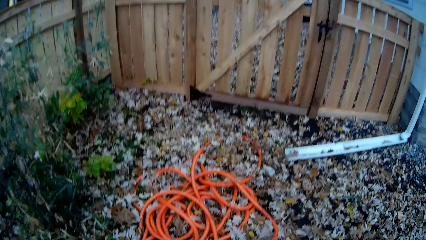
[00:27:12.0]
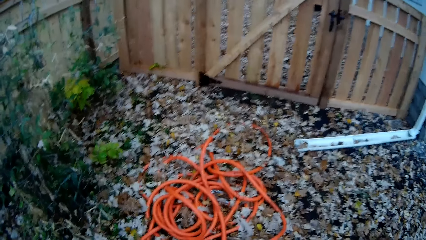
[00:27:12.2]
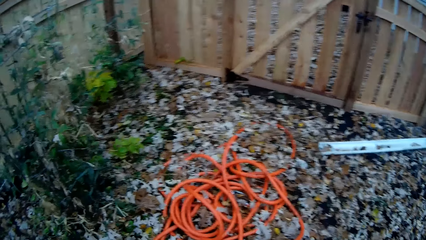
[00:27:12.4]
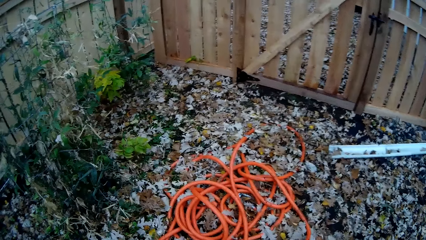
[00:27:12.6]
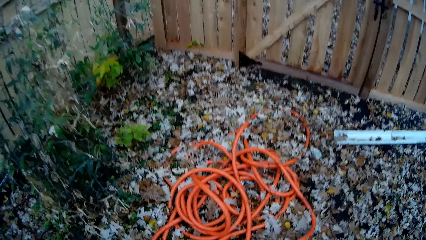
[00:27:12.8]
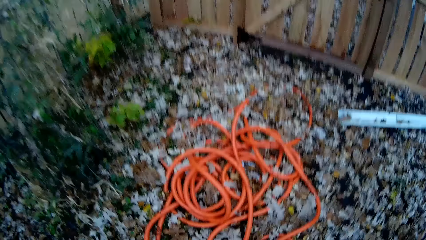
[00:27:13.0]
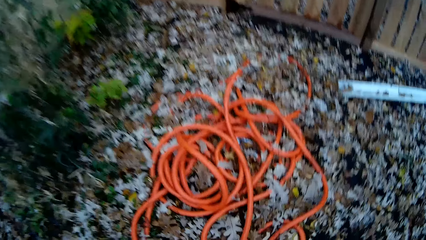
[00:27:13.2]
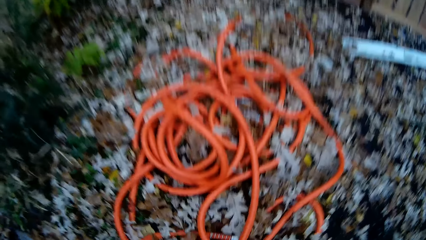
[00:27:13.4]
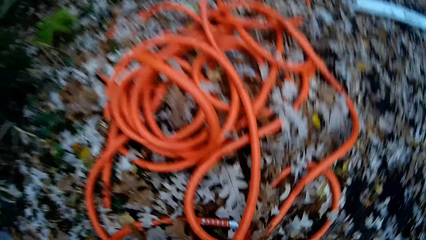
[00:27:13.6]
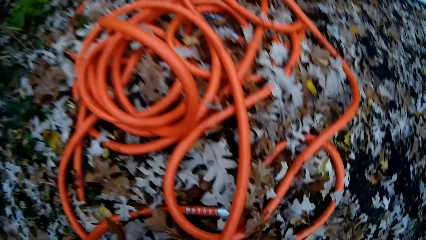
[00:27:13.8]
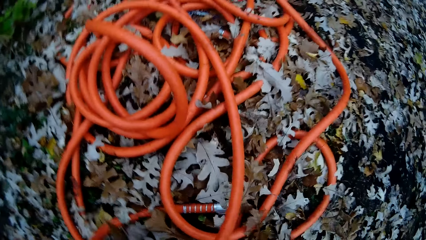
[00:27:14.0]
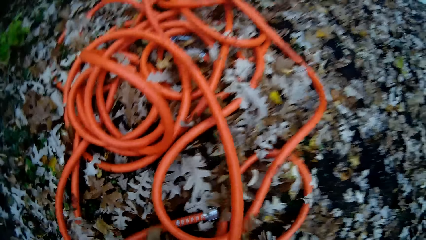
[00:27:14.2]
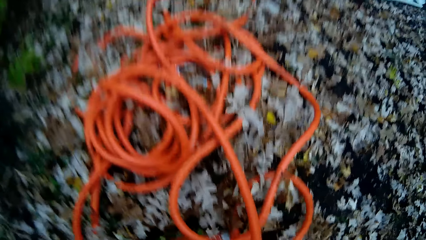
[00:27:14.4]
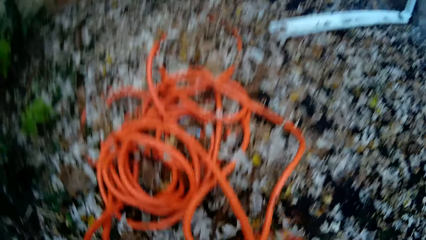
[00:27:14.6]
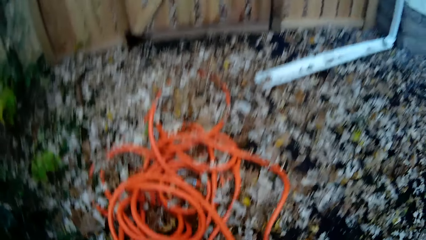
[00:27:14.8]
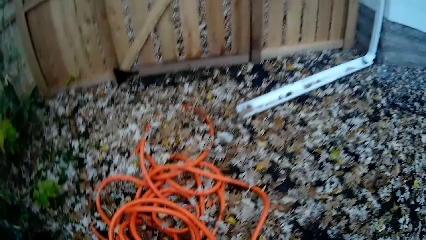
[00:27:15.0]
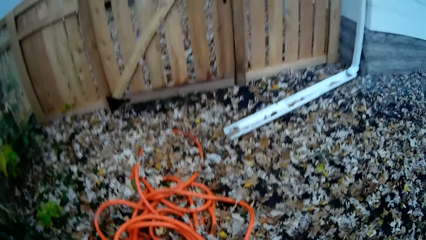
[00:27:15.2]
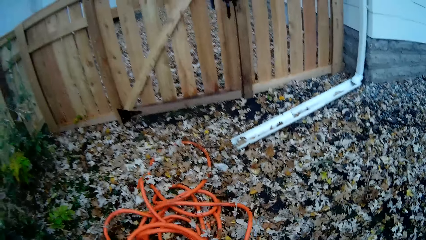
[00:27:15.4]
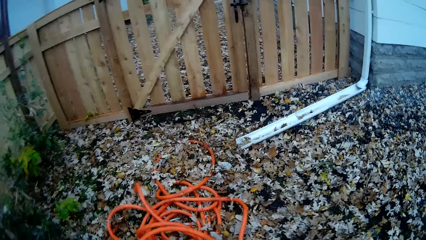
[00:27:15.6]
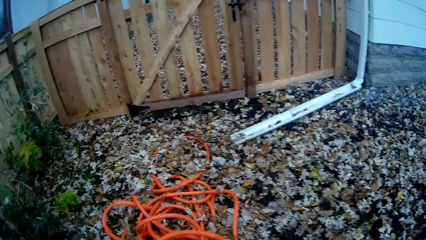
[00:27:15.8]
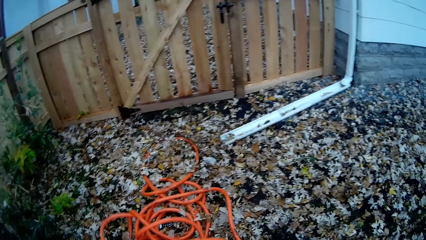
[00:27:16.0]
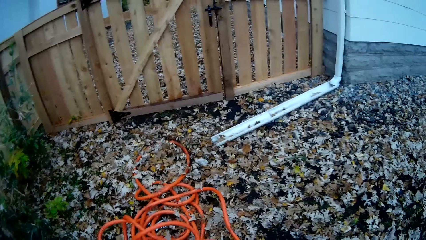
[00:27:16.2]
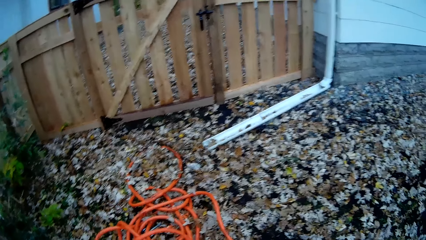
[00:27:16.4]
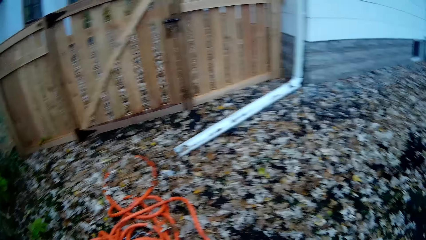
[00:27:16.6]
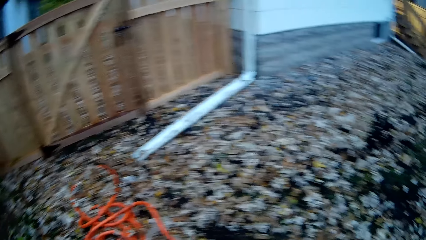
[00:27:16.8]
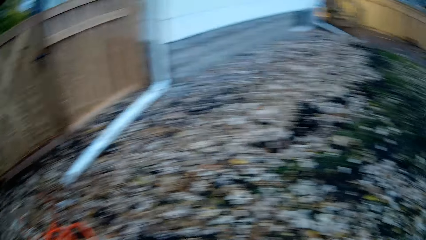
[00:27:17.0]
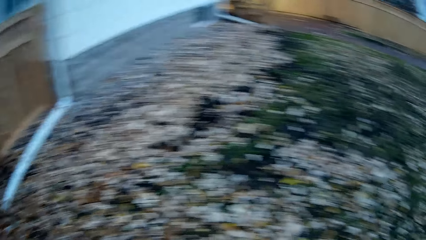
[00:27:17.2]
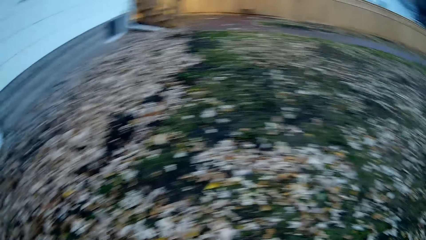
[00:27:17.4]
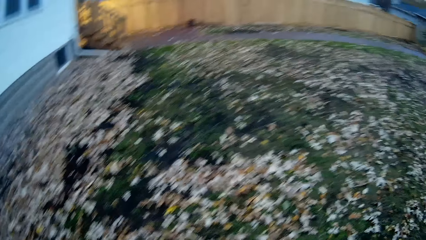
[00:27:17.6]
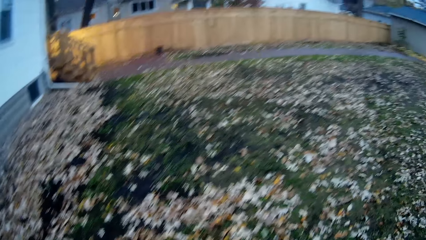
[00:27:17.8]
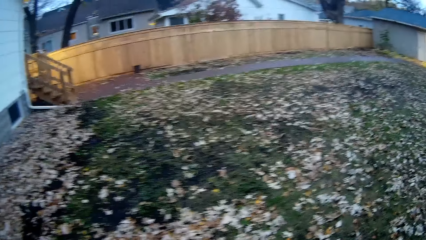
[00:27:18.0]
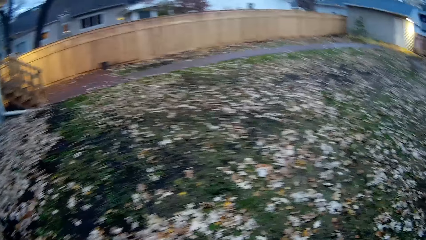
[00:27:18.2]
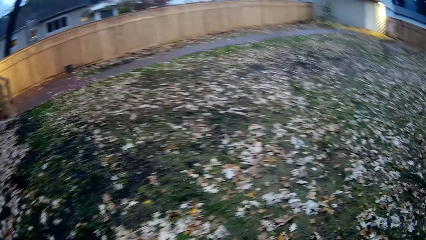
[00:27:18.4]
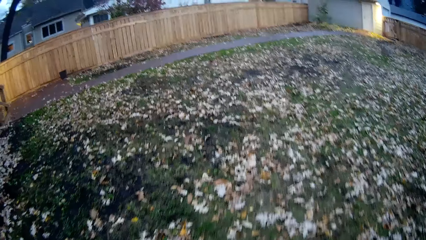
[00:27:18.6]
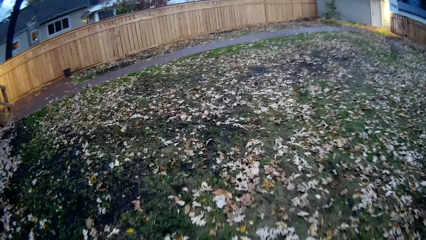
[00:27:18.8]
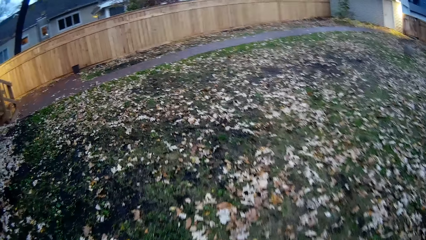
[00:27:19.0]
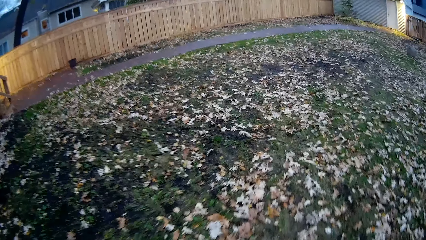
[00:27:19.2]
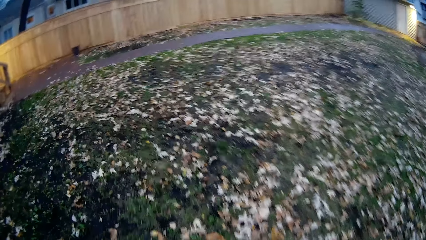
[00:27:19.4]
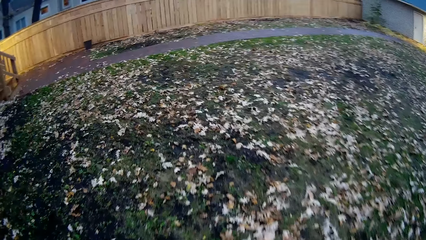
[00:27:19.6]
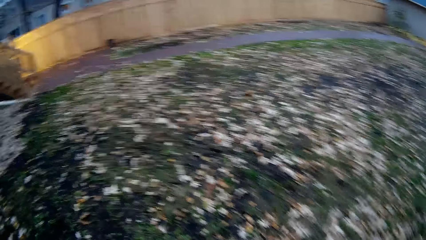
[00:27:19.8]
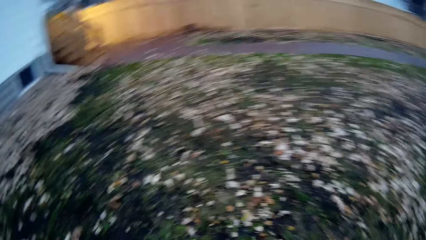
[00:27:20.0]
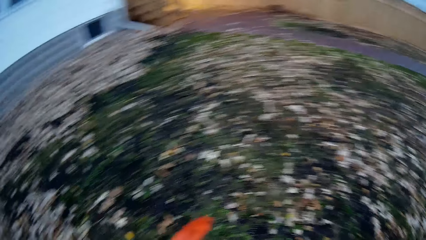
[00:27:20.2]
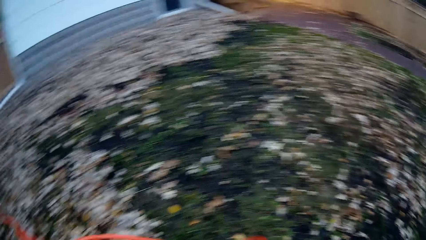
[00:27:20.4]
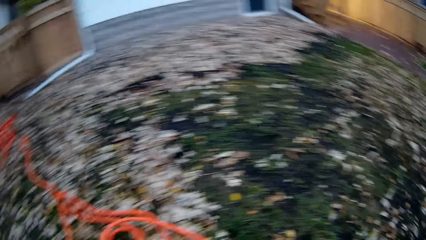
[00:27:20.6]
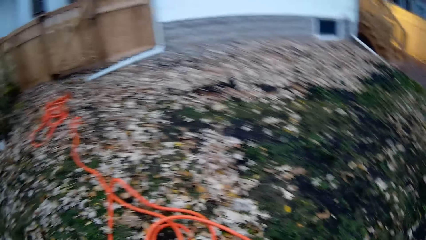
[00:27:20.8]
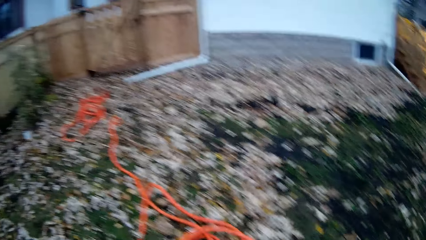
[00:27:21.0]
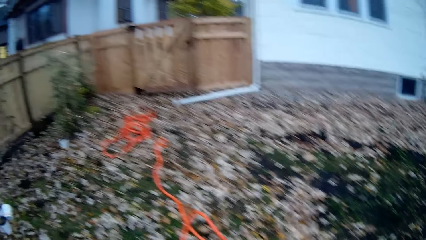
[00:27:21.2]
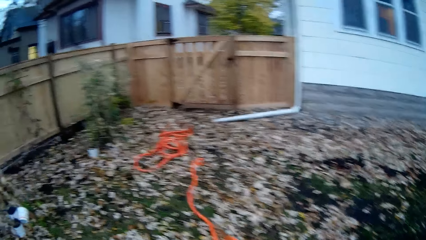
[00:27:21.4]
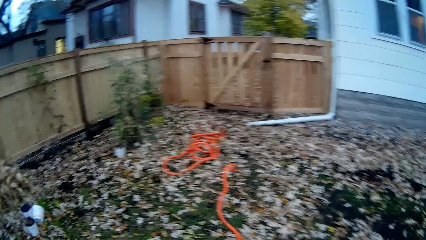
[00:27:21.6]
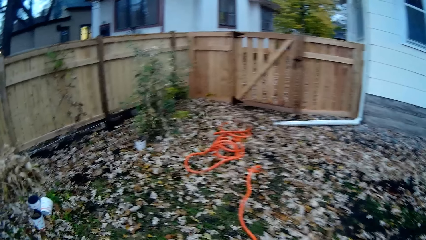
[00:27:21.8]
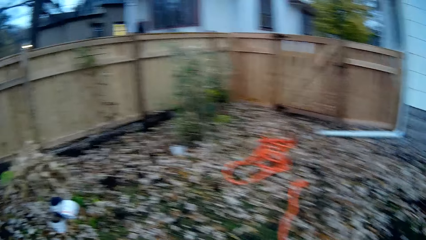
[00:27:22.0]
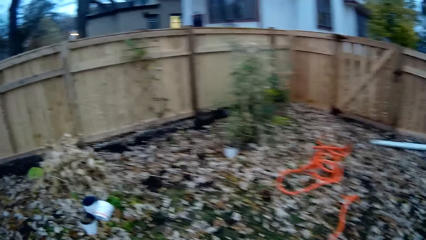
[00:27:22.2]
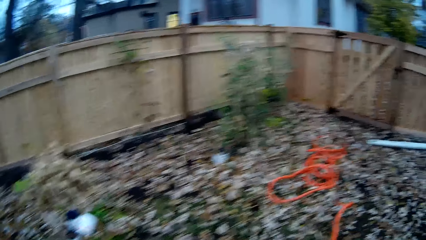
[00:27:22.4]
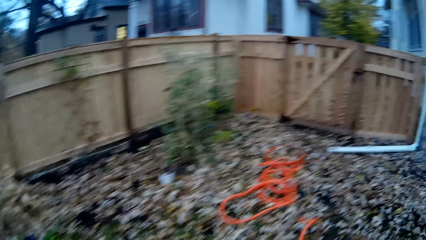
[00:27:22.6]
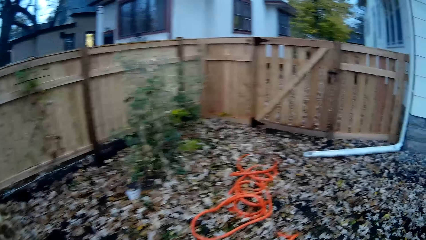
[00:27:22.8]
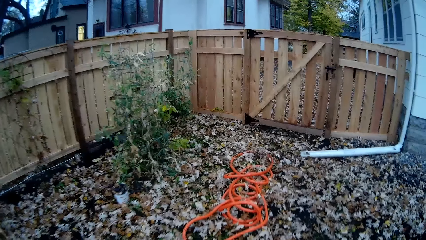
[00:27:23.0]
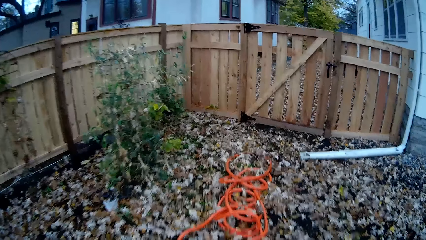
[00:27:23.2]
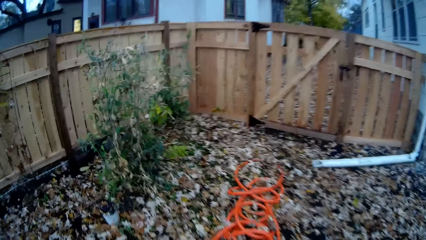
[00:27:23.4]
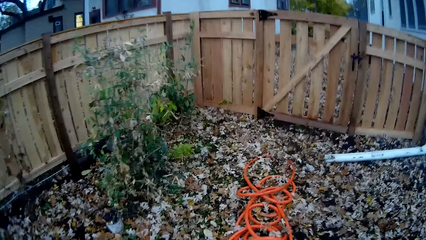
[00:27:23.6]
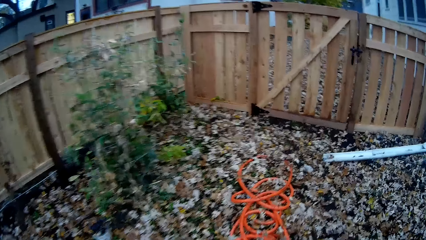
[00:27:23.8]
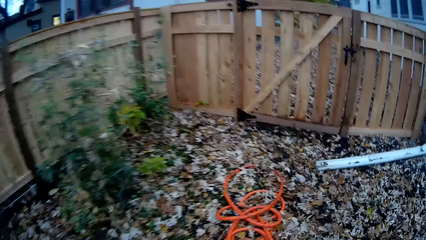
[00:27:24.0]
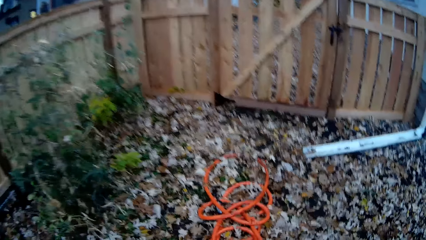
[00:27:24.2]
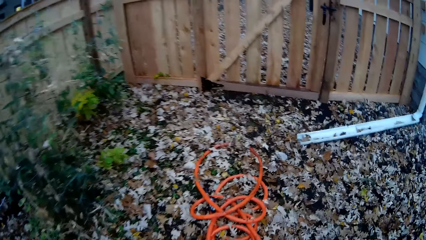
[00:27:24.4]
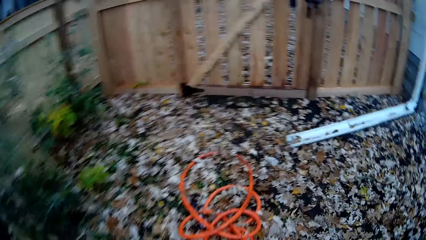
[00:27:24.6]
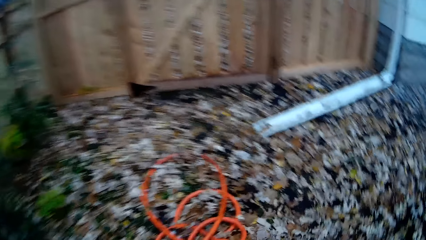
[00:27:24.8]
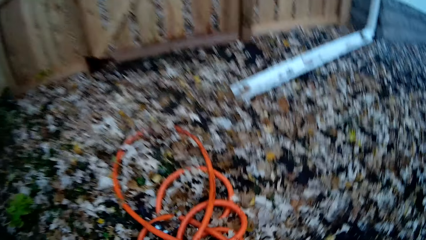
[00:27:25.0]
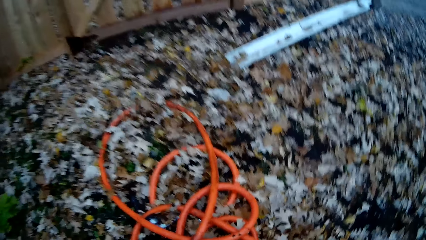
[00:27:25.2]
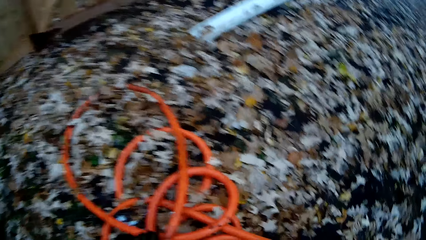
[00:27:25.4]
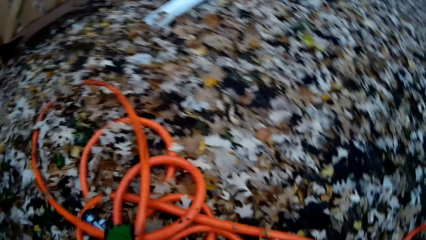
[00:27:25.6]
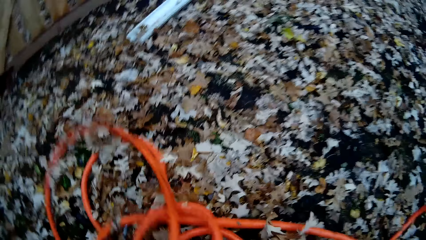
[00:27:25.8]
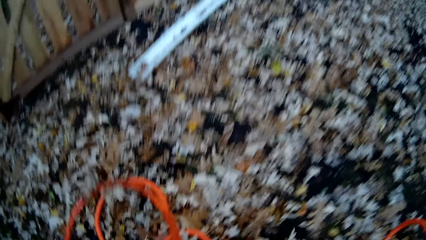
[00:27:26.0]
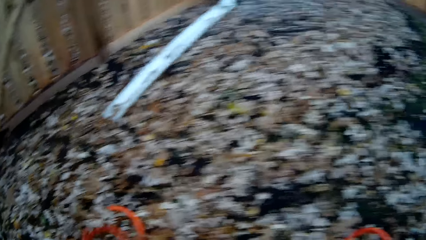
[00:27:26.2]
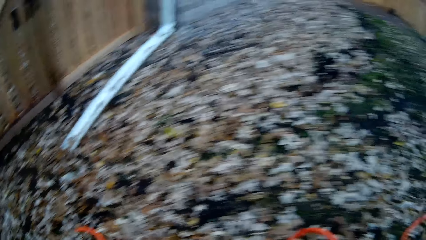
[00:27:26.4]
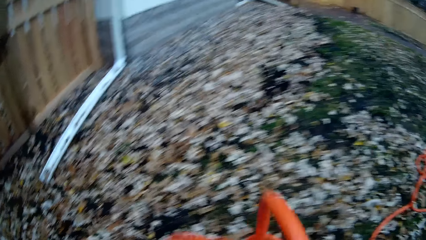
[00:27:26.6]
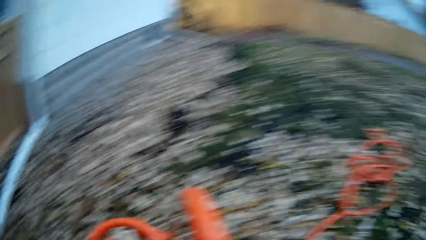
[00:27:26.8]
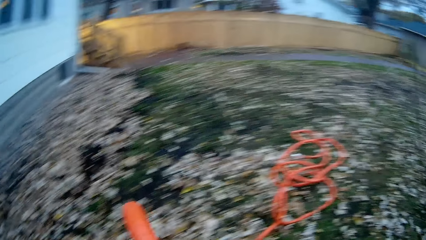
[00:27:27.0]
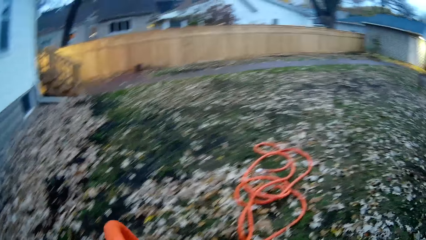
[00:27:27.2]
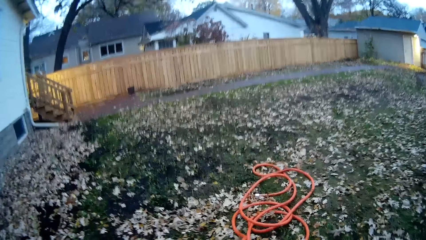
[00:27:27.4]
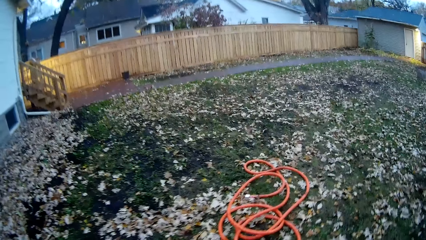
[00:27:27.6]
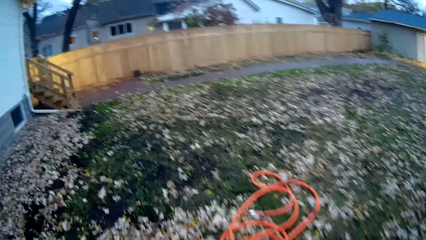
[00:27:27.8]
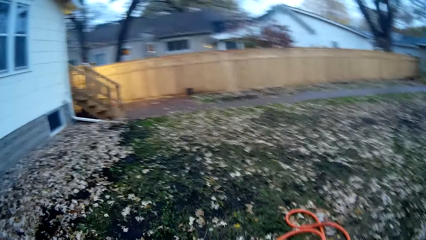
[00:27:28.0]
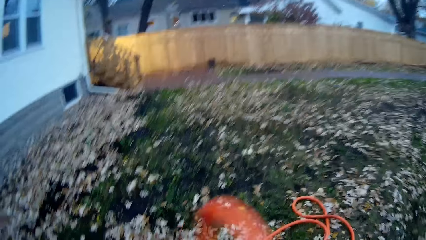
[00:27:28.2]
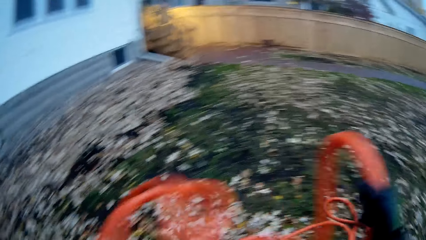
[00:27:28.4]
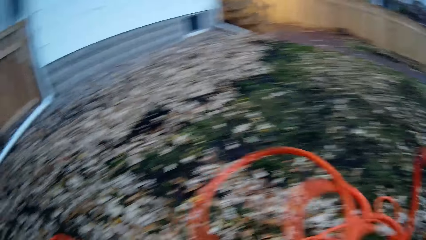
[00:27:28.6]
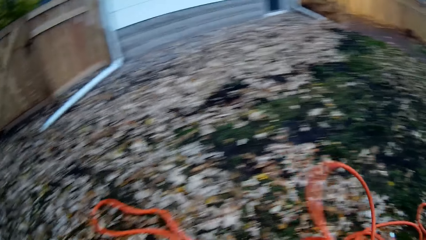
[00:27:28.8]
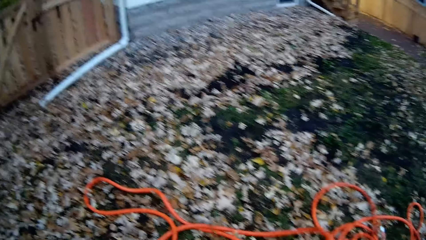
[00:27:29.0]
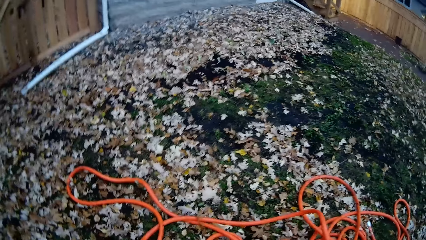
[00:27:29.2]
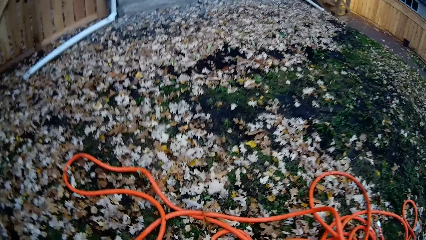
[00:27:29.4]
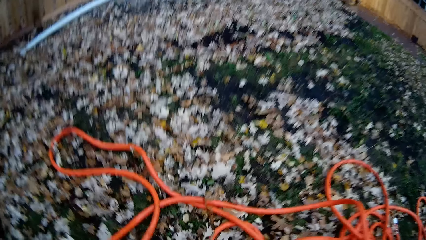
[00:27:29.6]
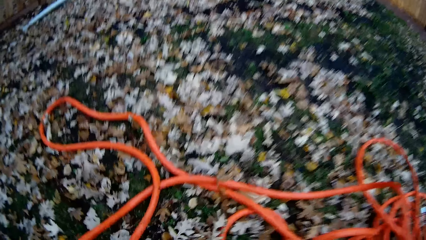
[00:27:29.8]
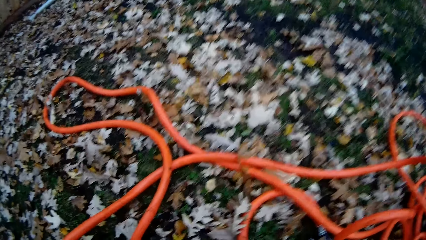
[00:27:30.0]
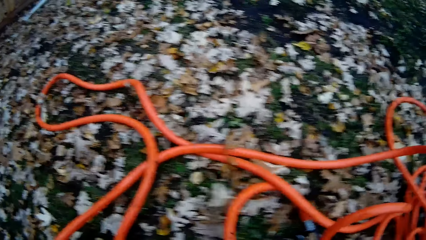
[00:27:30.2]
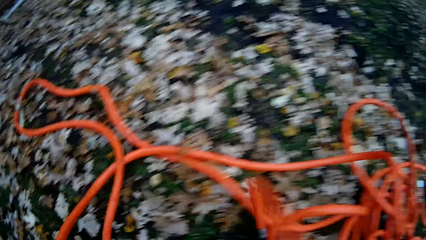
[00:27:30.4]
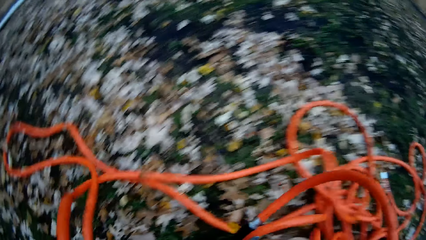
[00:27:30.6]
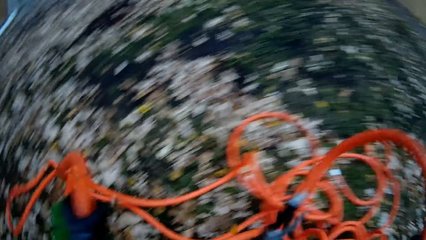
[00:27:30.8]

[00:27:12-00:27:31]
The camera wearer picks up an orange hose from the floor with both hands. They walk around. They pull the hose pipe. They pick up another part of the hose from the ground. They throw the hose on the ground.
